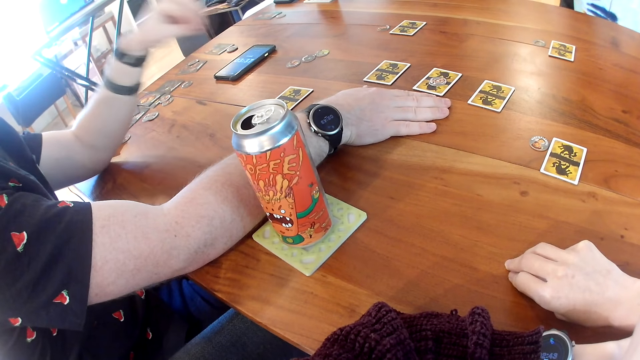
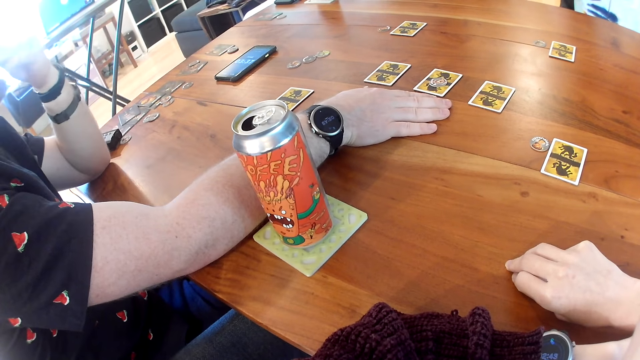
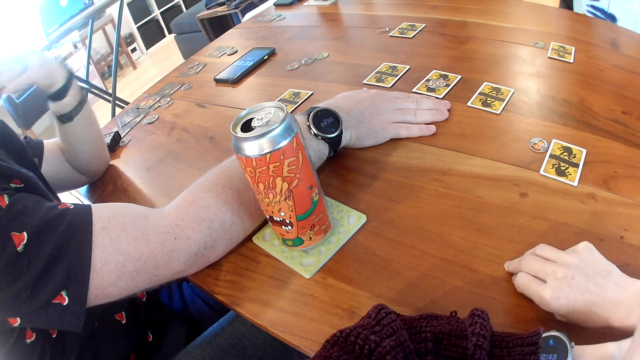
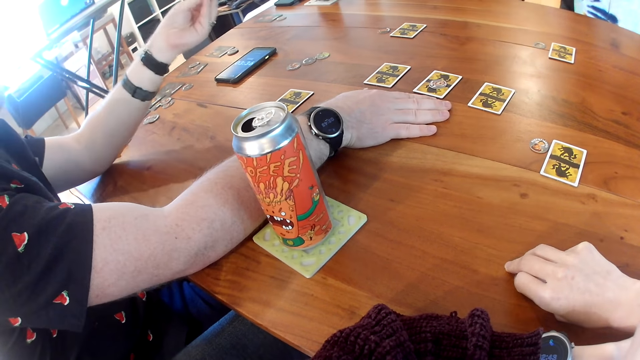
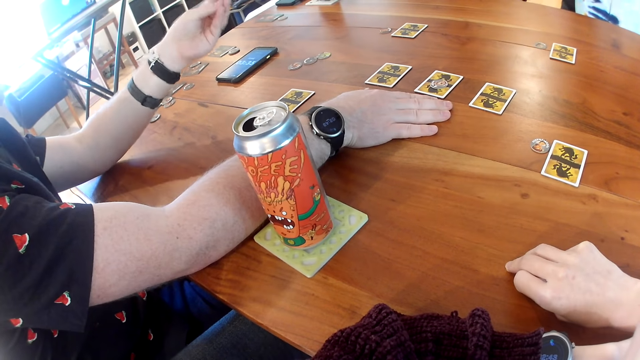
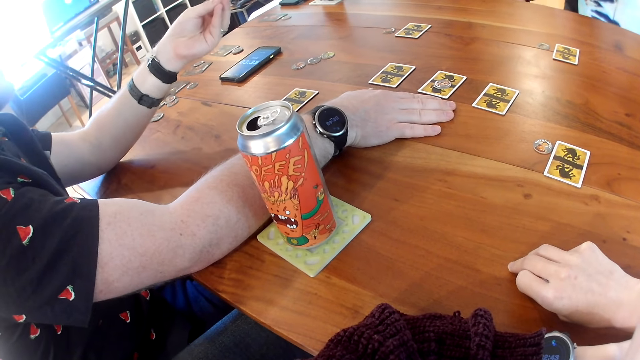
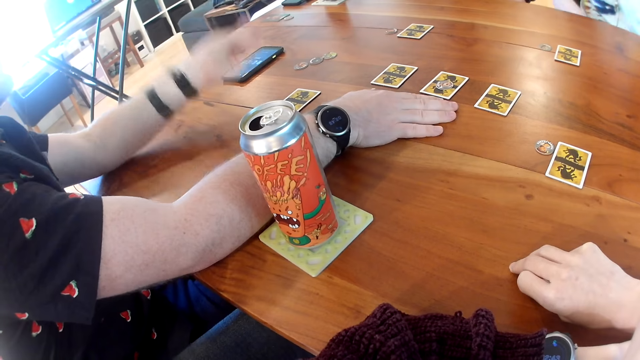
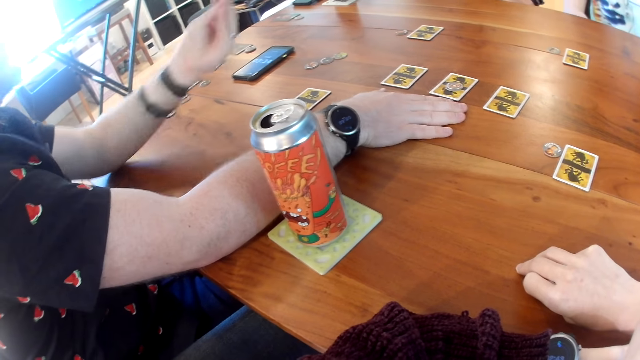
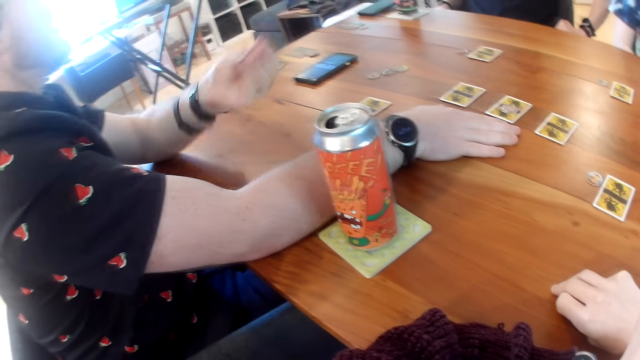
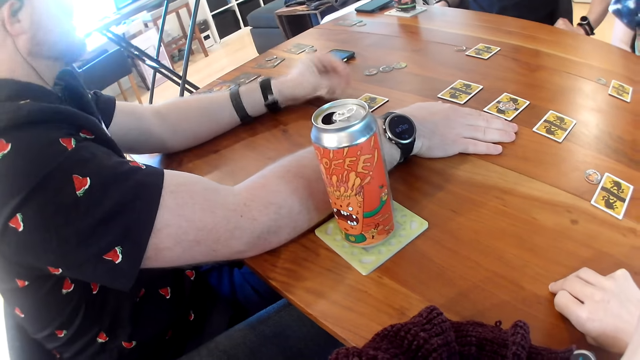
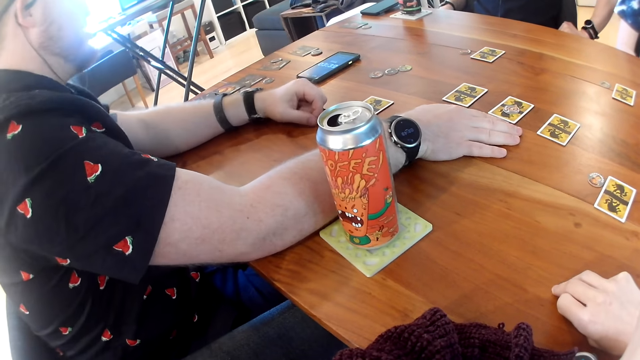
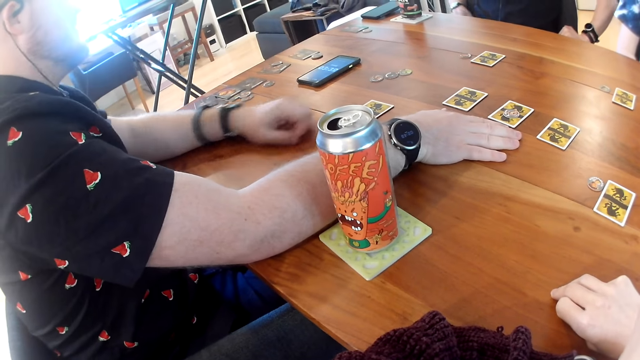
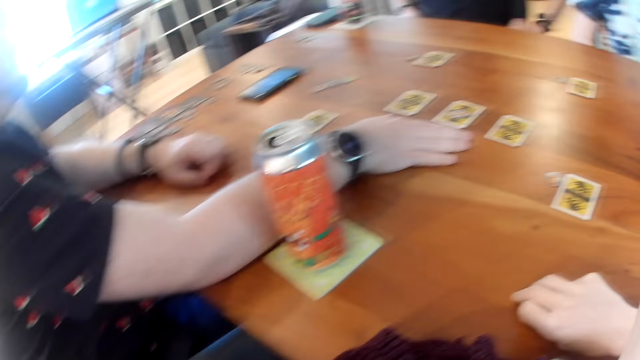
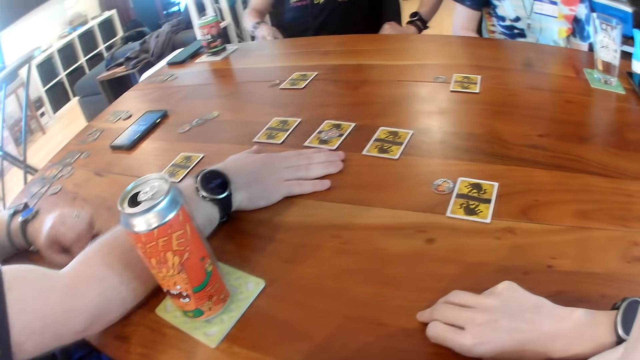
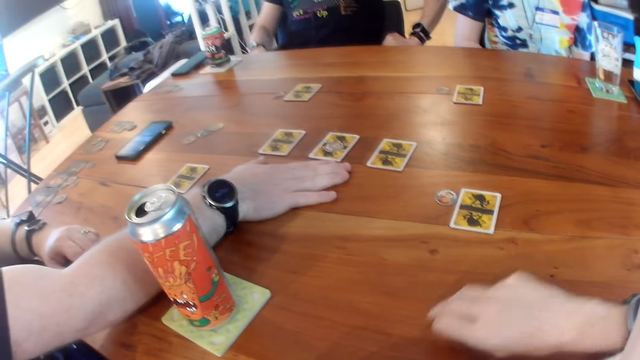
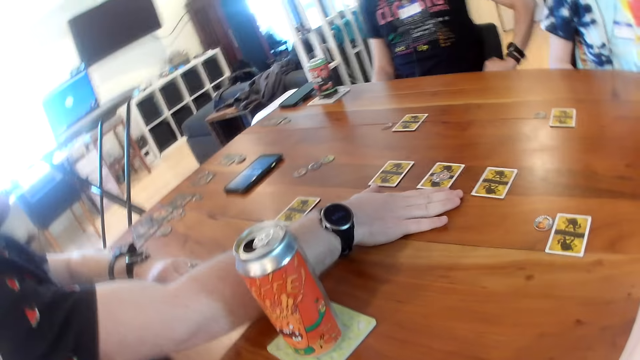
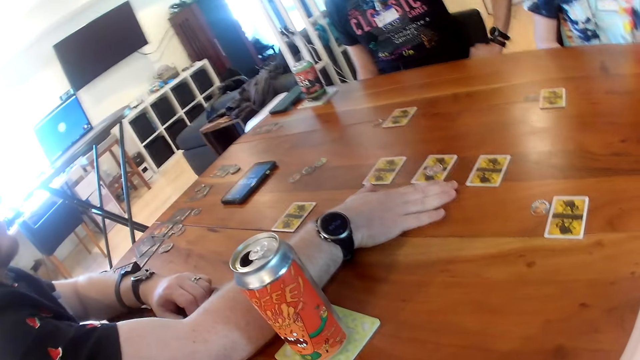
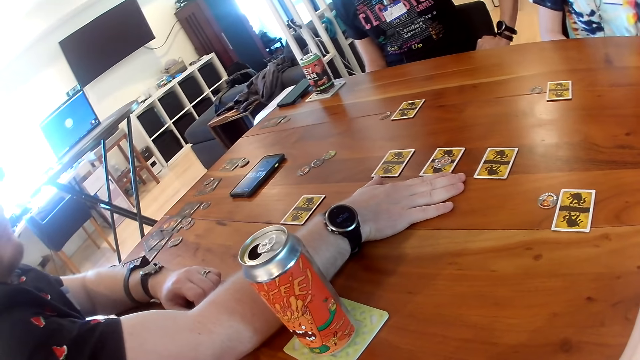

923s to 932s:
A man touches the face area and does hand gestures. The man places his left hand on the table. The camera wearer removes the hands on the table.

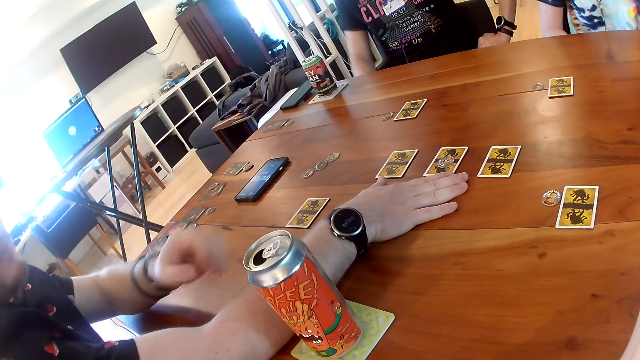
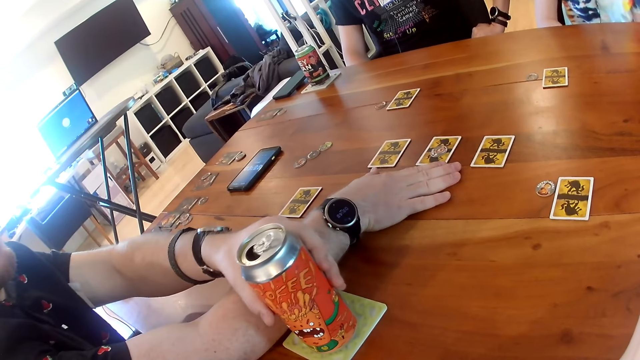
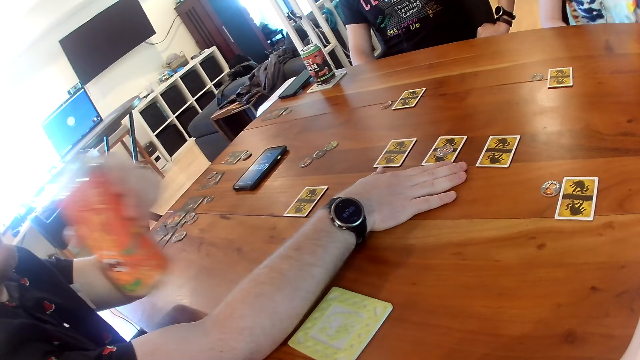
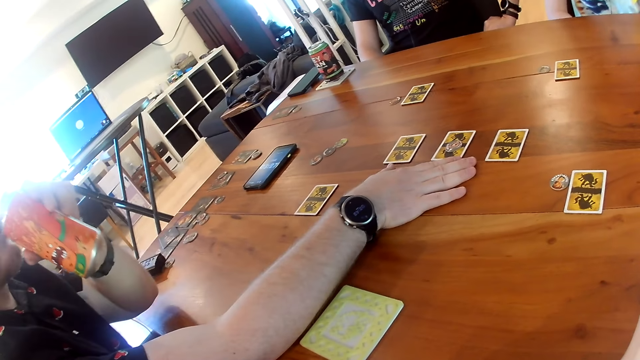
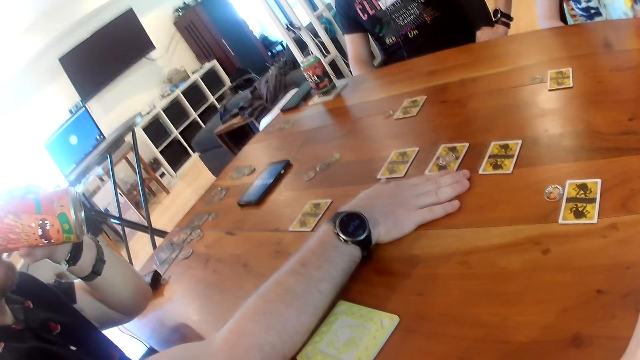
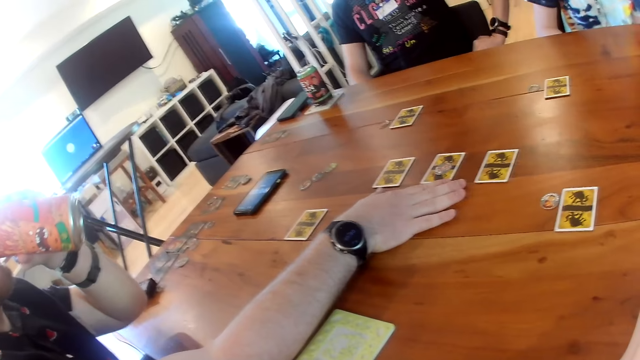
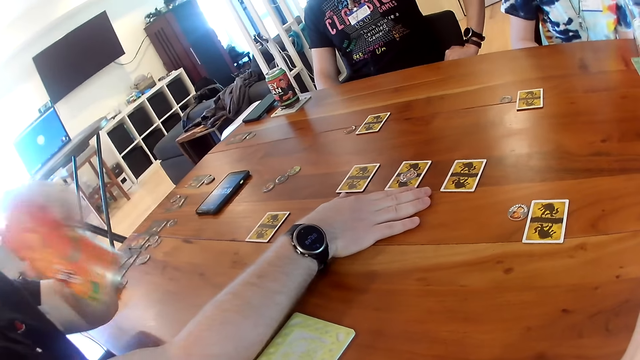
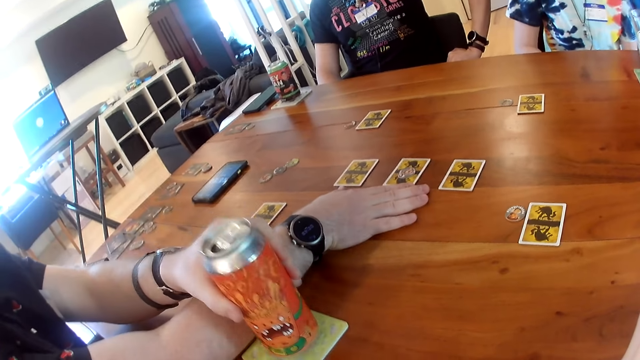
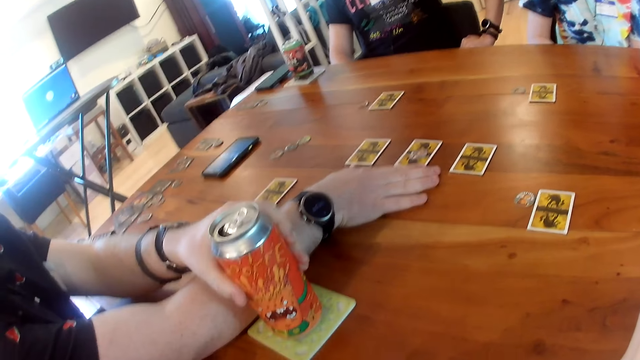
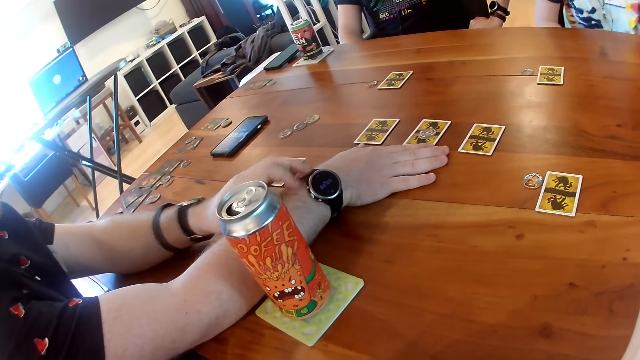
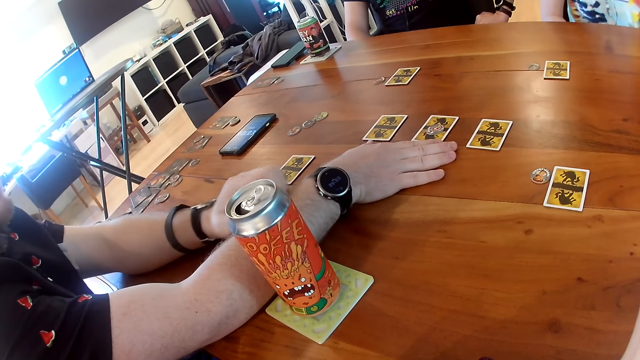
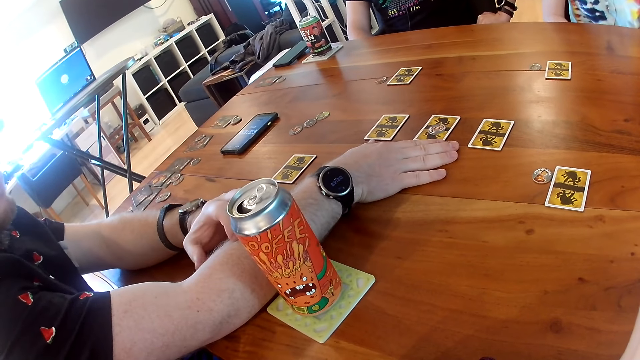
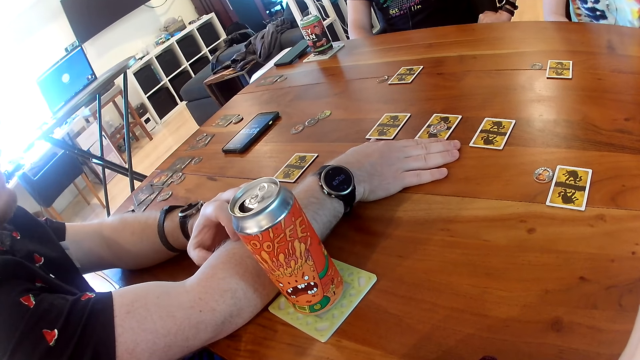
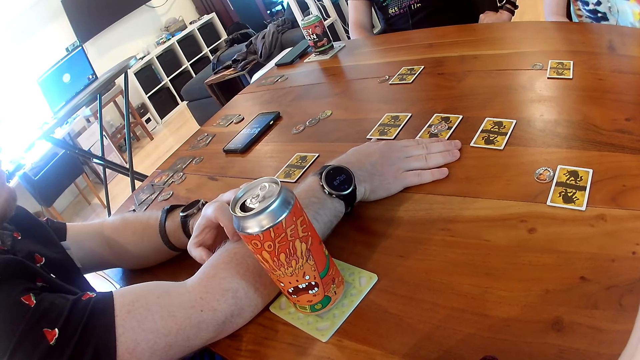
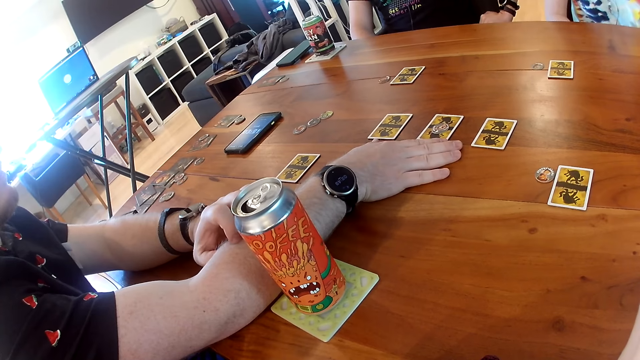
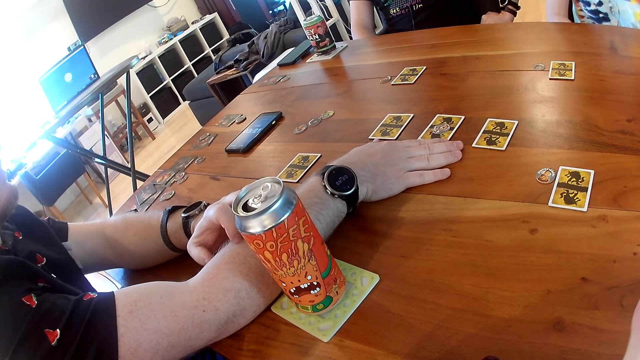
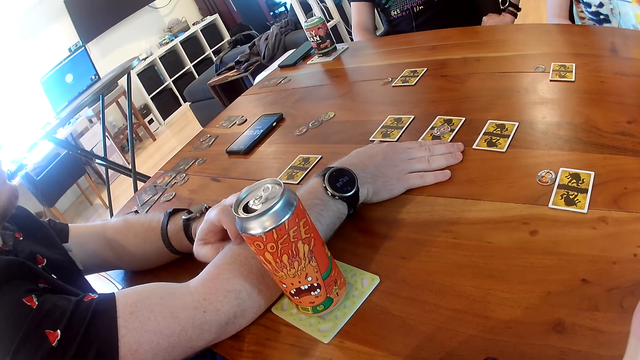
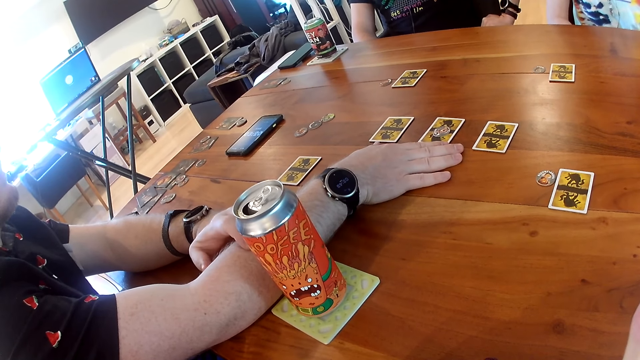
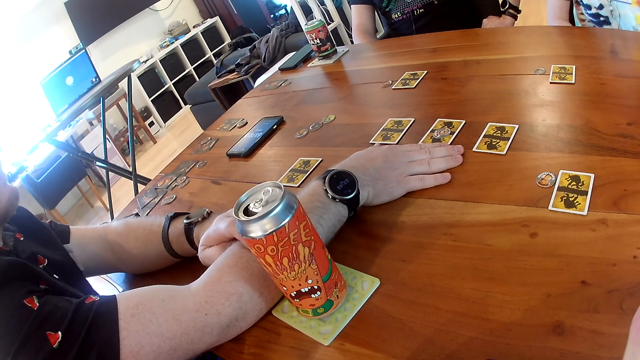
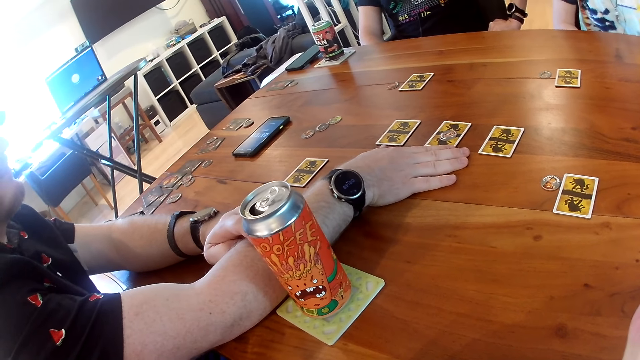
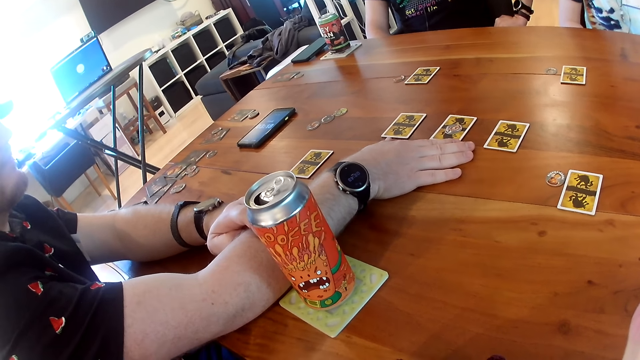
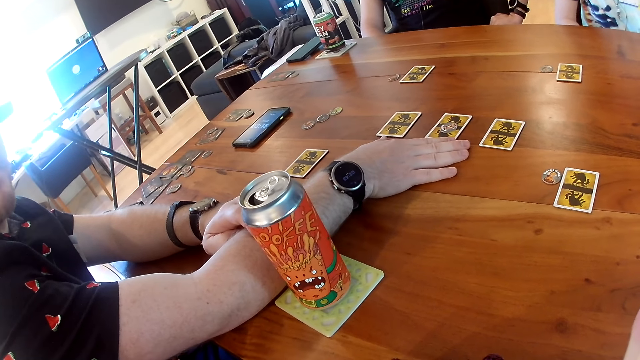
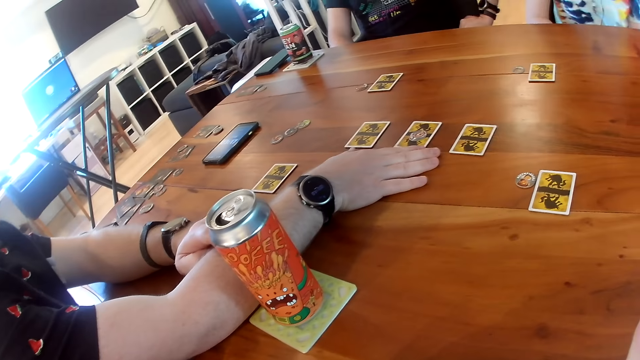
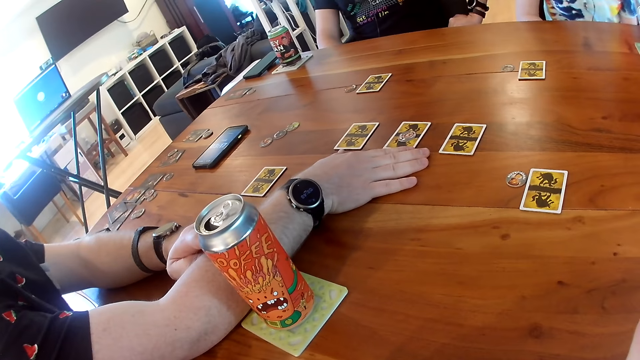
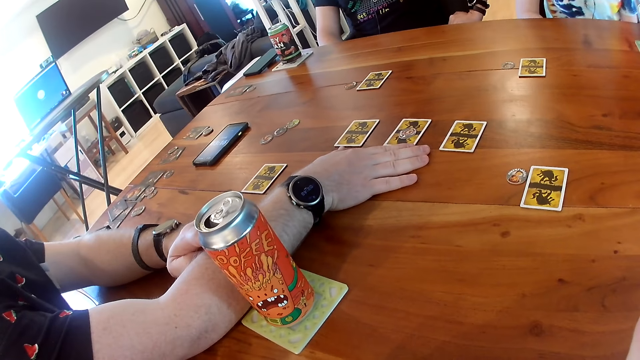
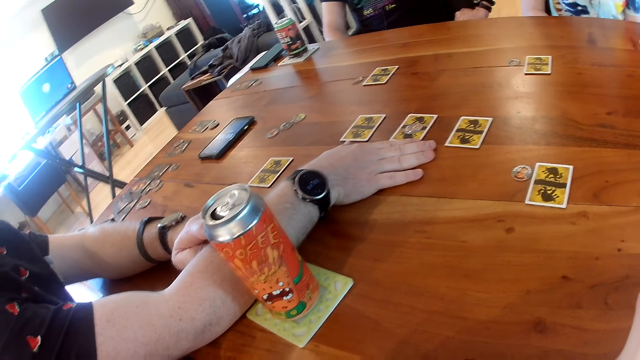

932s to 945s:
A man picks up a can from the table with his left hand. The man drinks from the can in his left hand. The man places the can on the table with his left hand. The man scratches the right hand.
